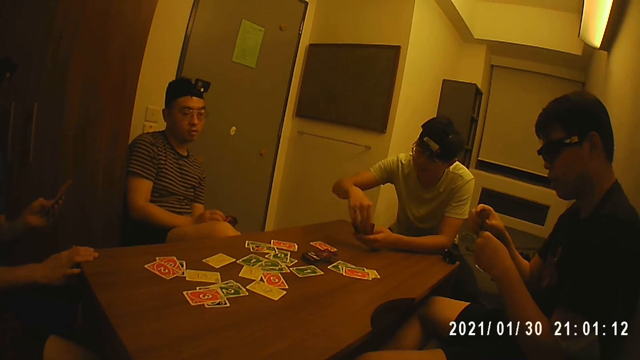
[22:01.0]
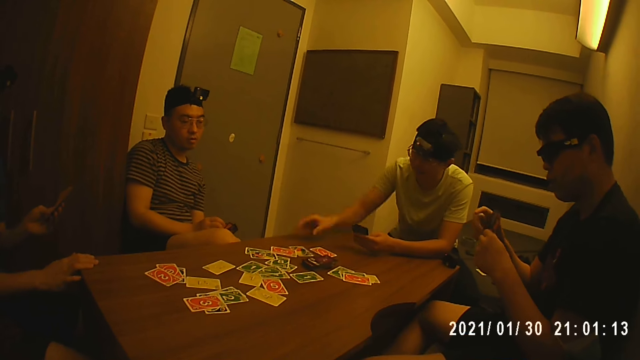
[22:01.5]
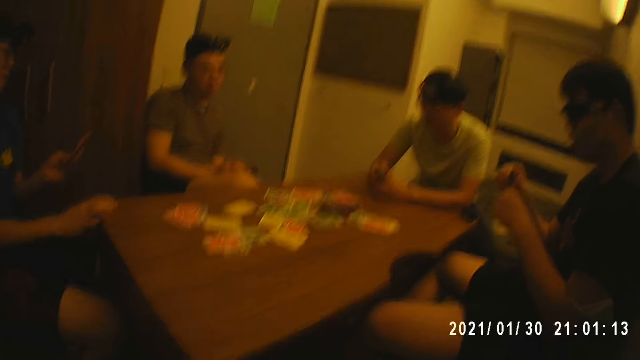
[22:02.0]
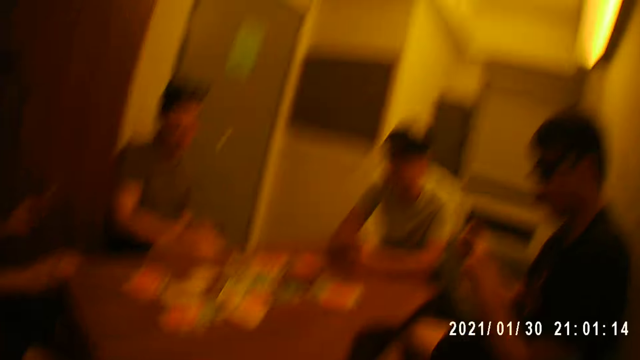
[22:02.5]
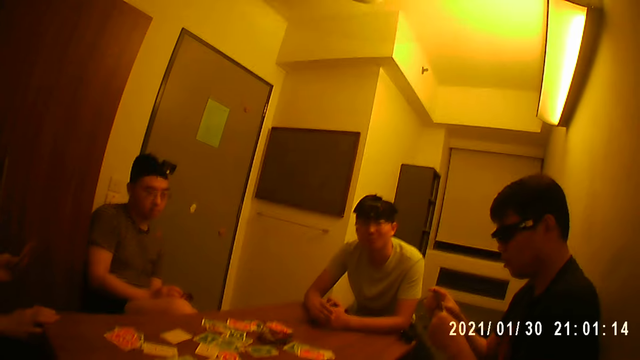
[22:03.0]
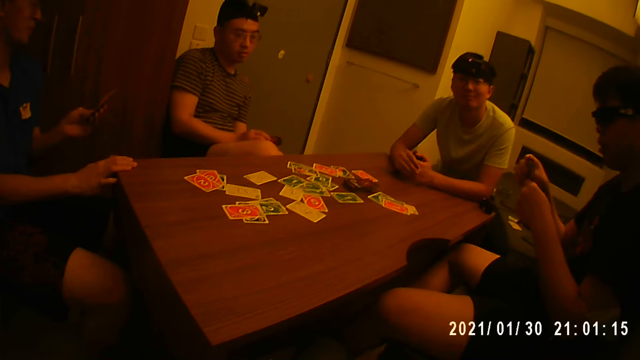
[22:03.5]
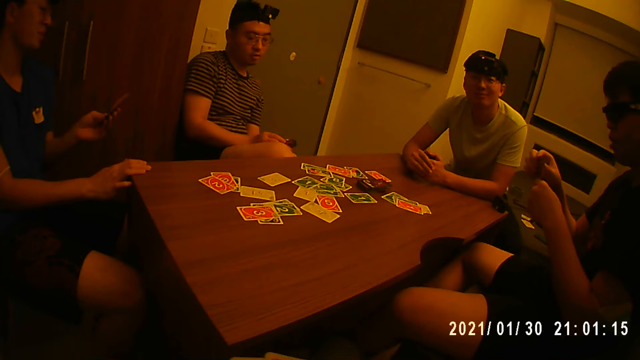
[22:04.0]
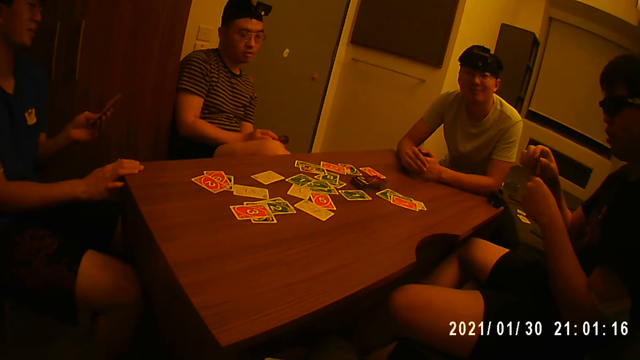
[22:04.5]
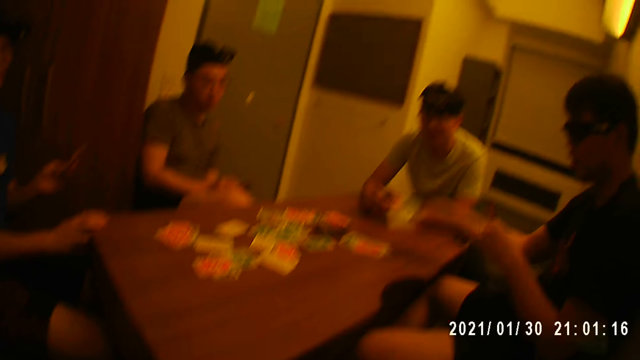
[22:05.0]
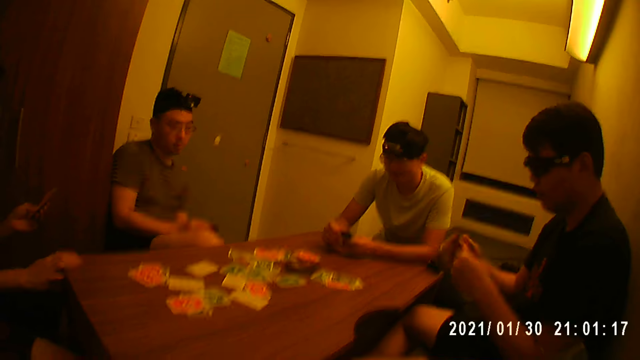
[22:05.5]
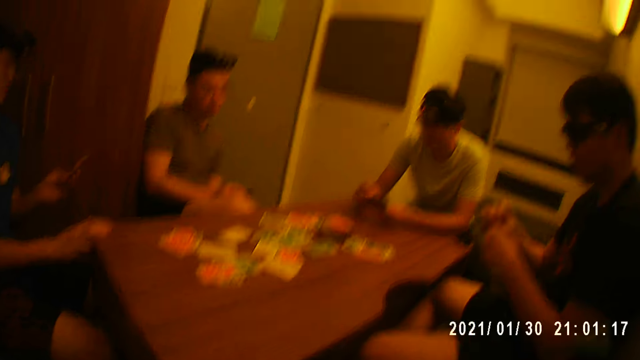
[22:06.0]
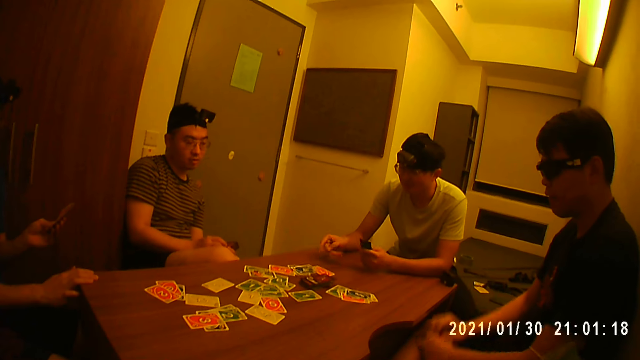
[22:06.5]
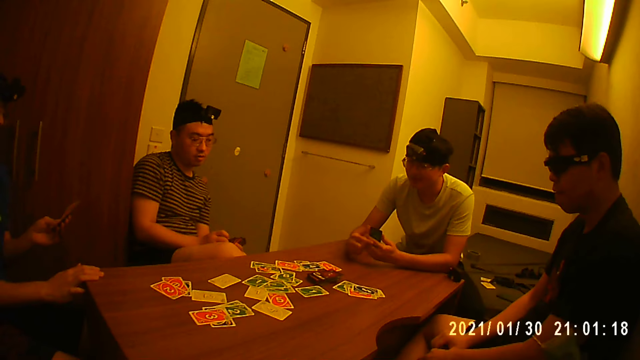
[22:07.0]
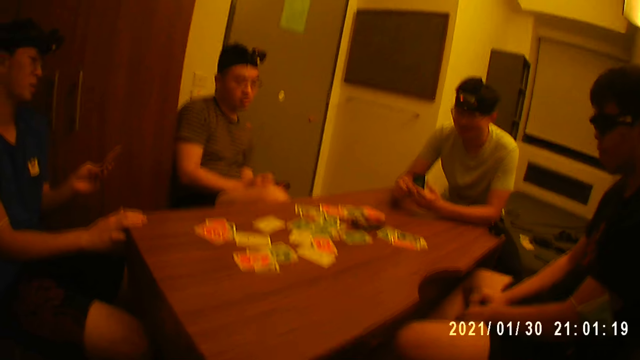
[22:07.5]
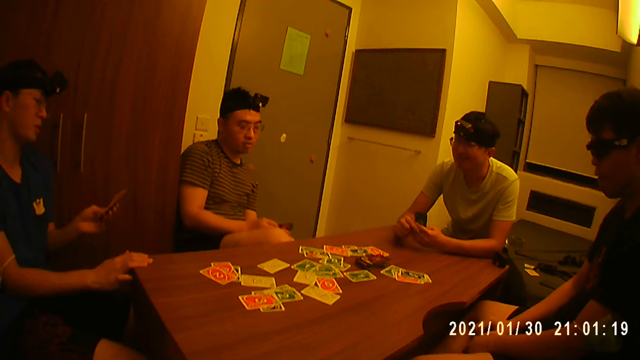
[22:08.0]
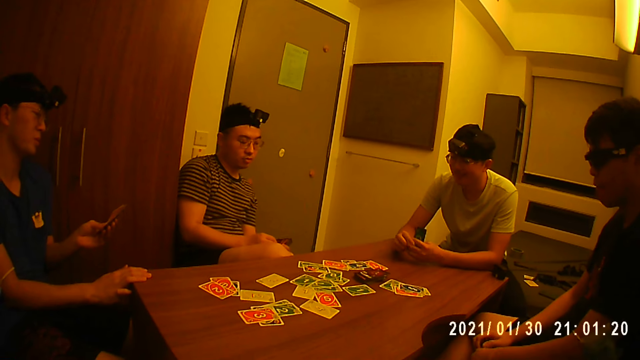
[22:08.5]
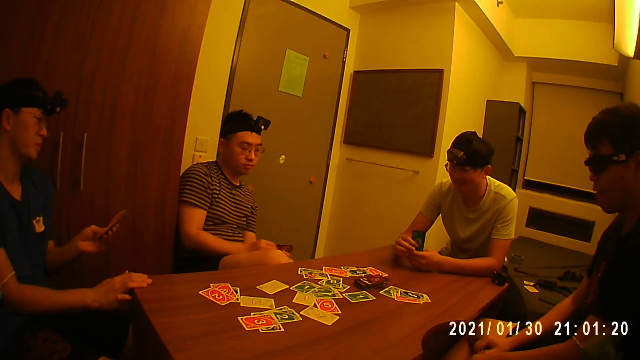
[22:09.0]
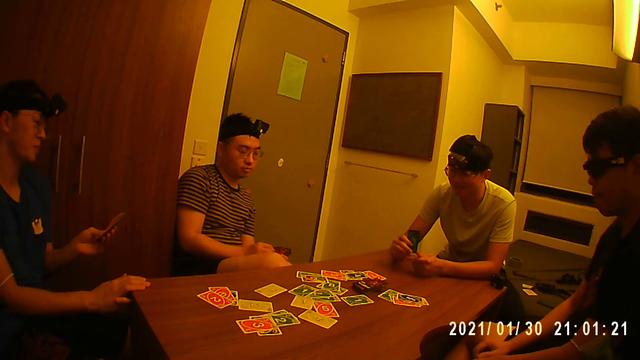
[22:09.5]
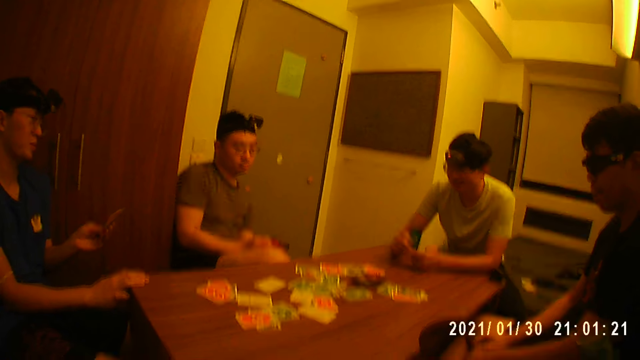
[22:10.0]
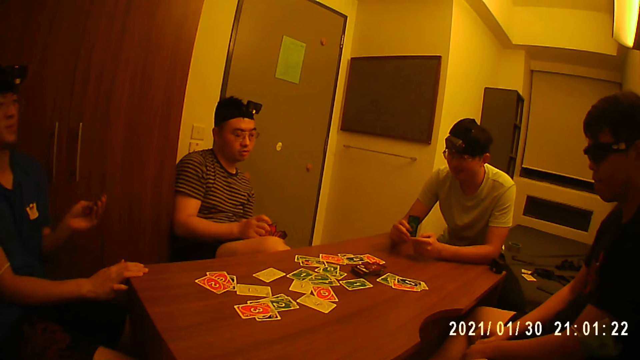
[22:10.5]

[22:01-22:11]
A man holds the cards closer. Another man picks a card from his left hand with his right hand and drops the card in his right hand on the table. The other man holds the cards with both hands and looks at the camera wearer. The first man holds the cards with his left hand and drops a card in his right hand on the table. The first man holds the cards with both hands. The other man holds the cards with his left hand and drops a card in his right hand on the table. The other man holds the cards with both hands. A third man looks at the cards.

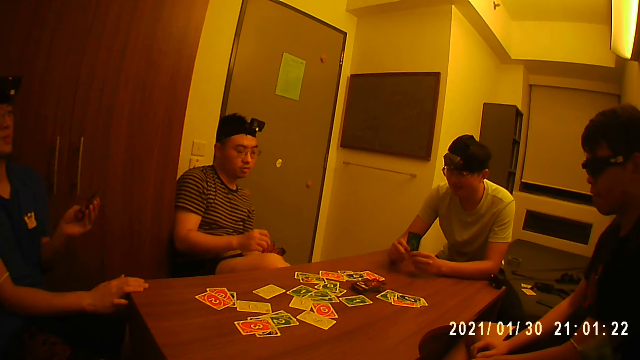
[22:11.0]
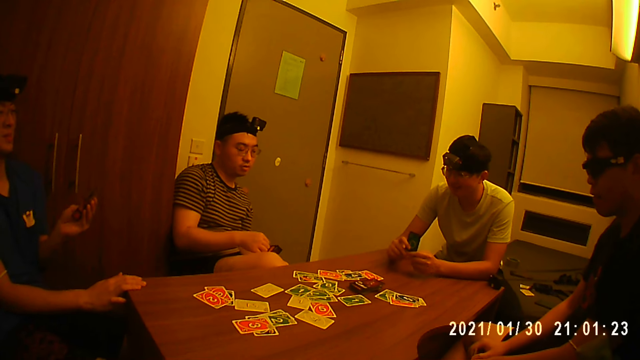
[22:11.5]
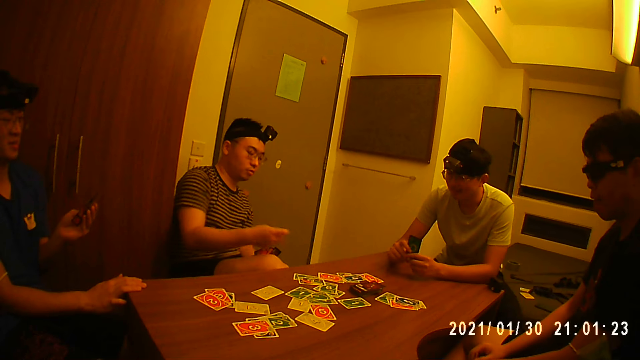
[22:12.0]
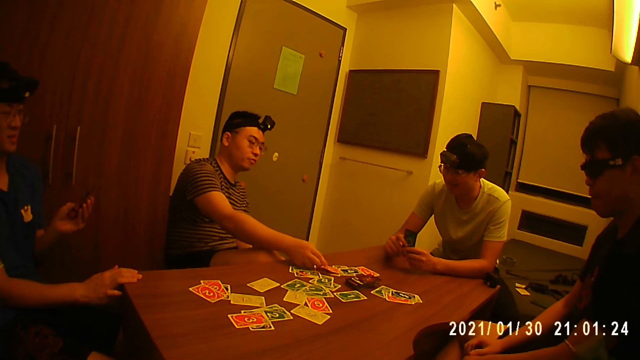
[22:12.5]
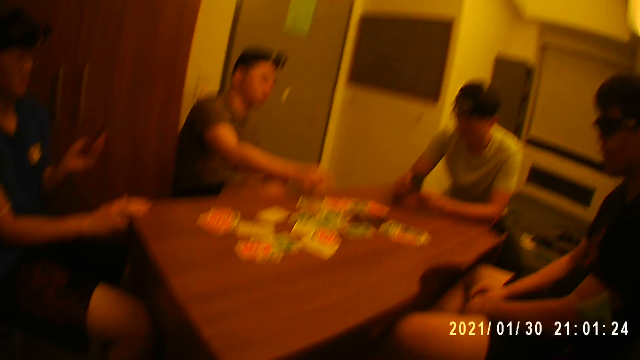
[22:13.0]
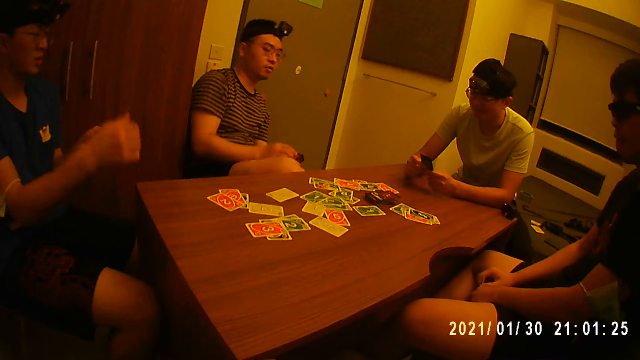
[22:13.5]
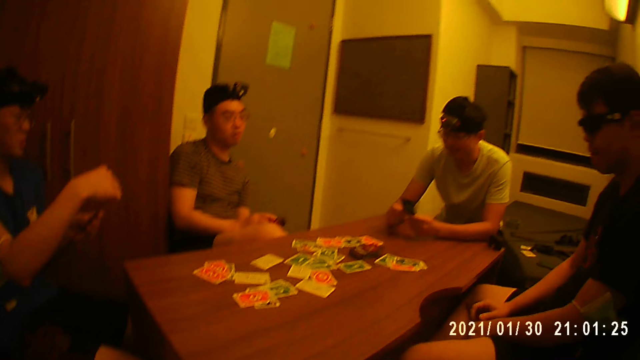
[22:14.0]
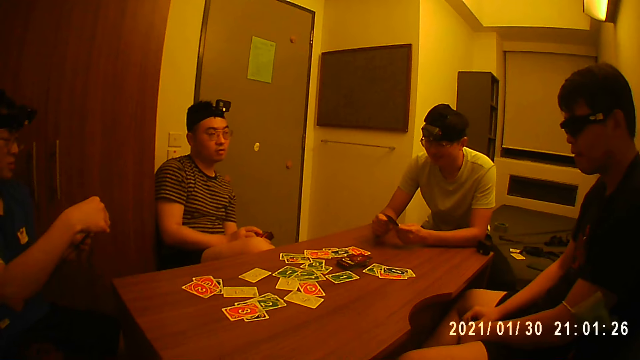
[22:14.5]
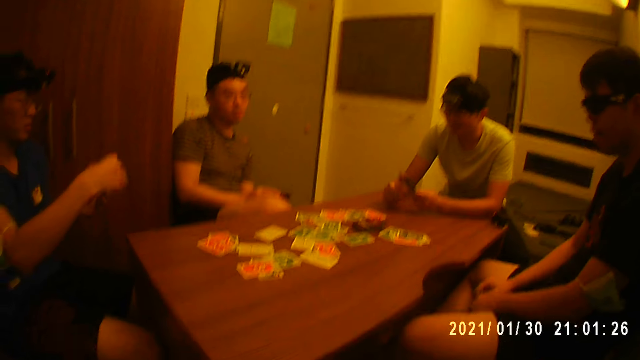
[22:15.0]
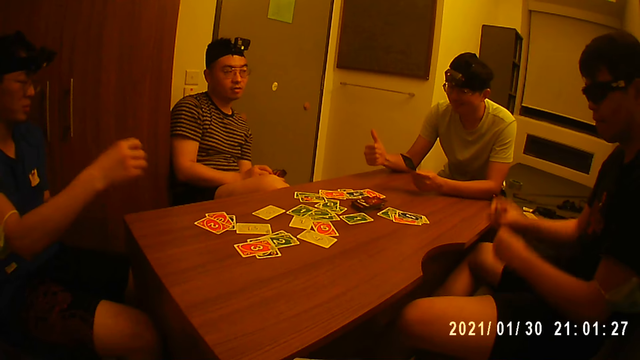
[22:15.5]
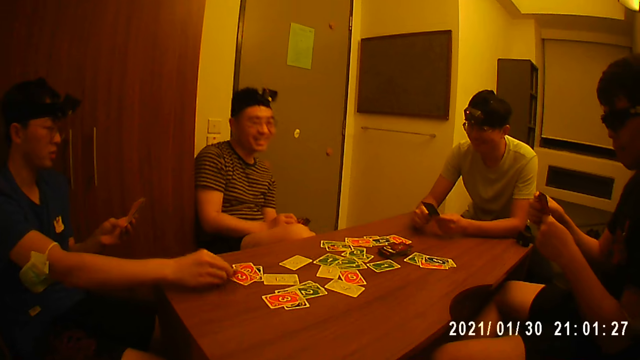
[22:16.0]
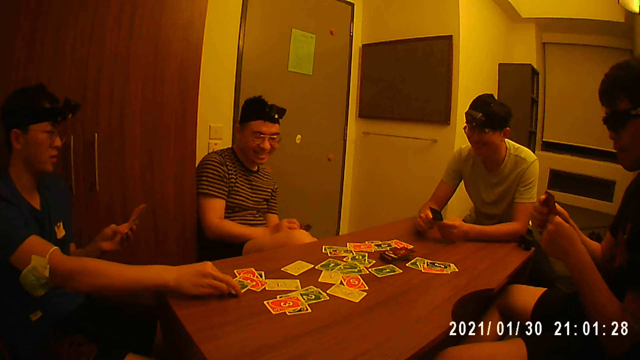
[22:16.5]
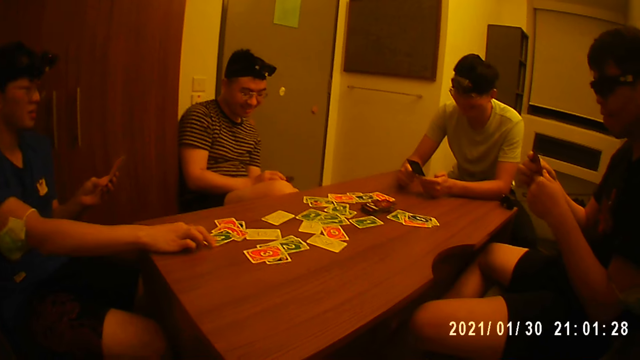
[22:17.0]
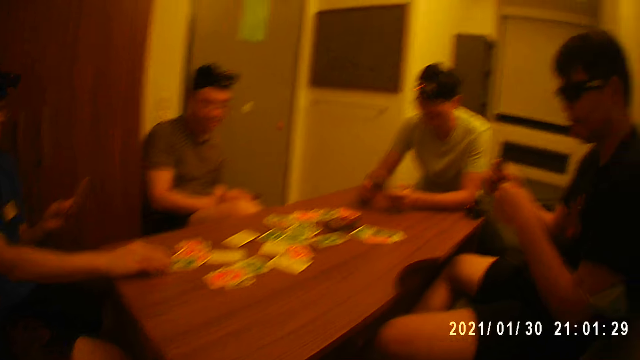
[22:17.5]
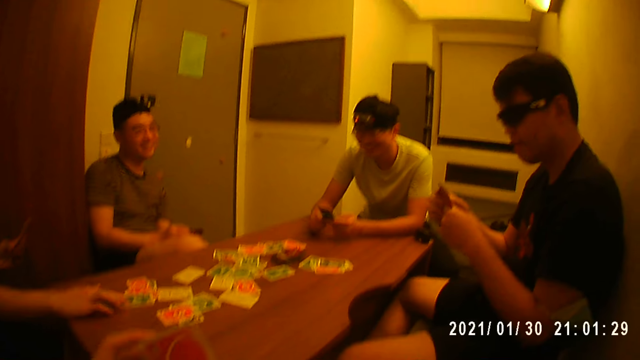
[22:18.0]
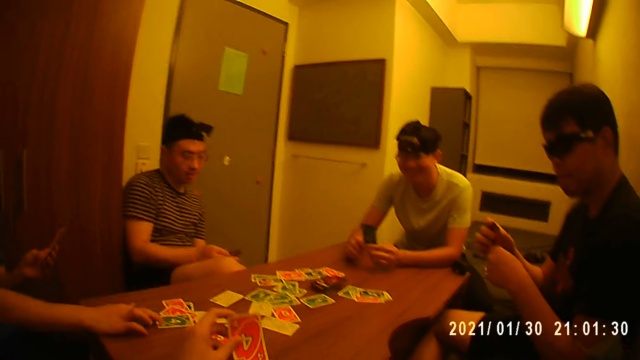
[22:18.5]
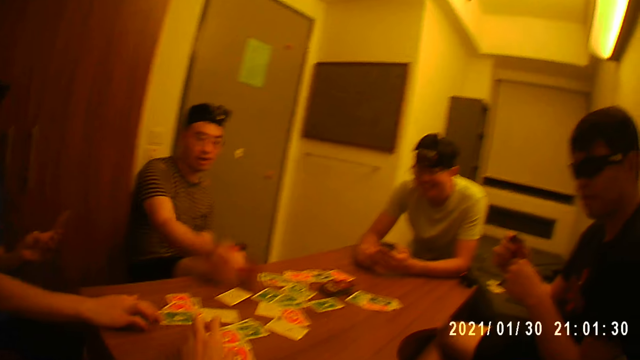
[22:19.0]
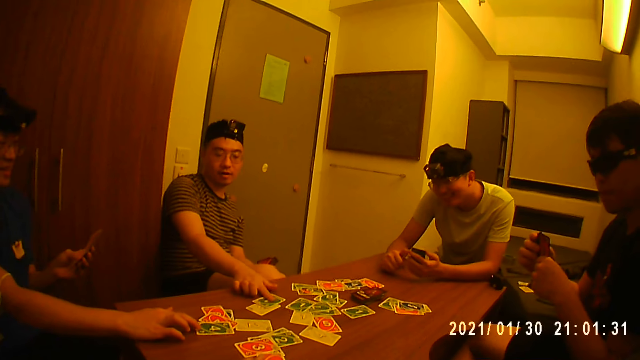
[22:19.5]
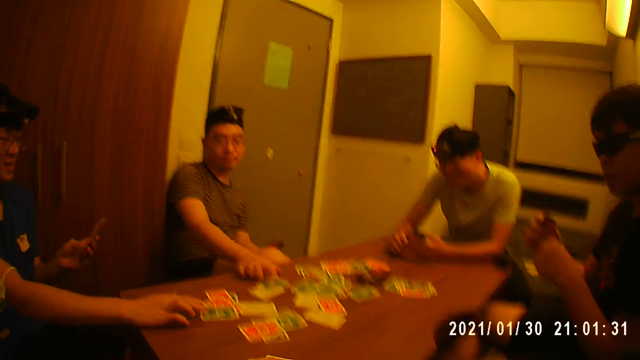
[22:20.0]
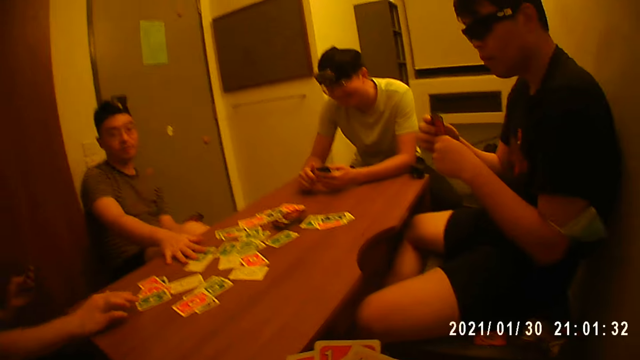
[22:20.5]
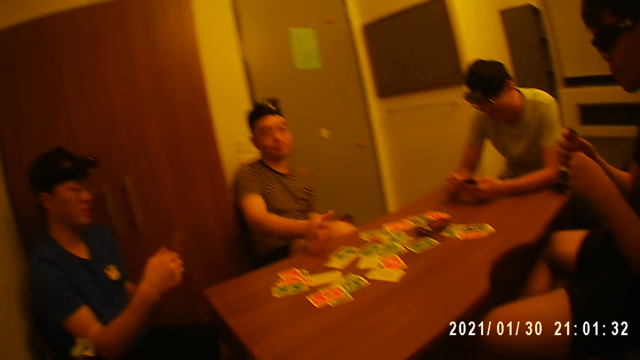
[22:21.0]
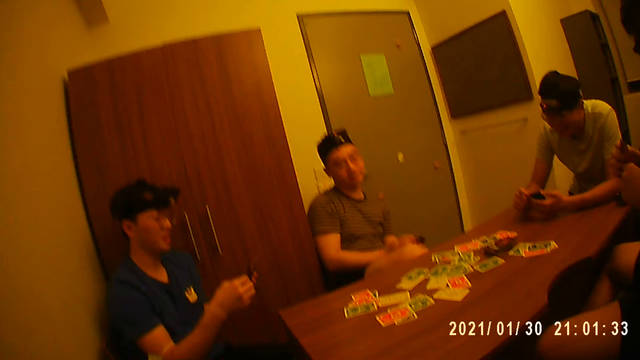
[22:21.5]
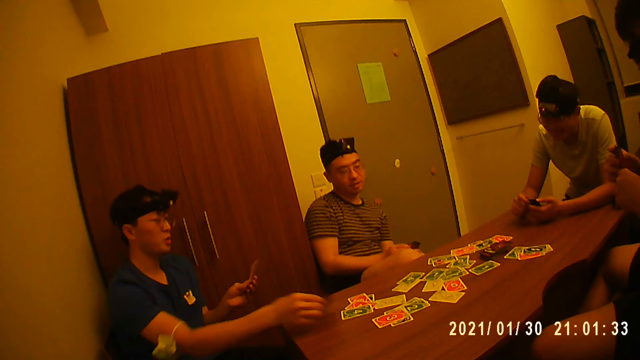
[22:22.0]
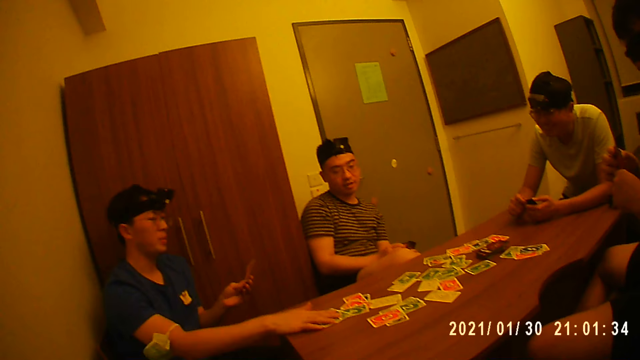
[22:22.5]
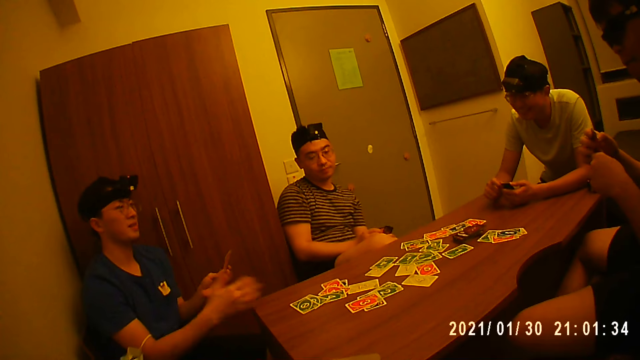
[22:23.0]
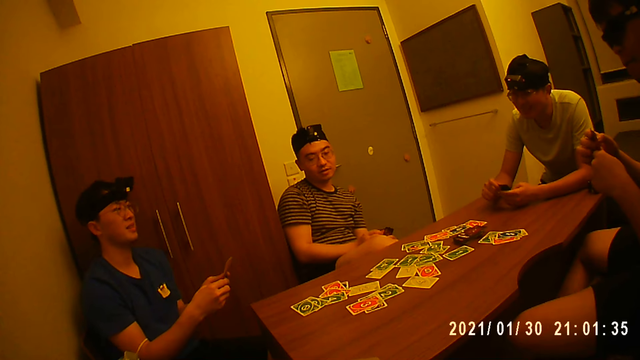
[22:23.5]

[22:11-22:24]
A man picks a card from his left hand with his right hand and drops the card in his right hand on the table. The man places his right hand on his right leg. Another man picks a card from his left hand with his right hand. The other man holds the cards. A third man laughs at the second man. The second man drops the card in his right hand on the table. The camera wearer drops a card in his left hand on the table. The first man picks a card from his left hand with his right hand and drops the card in his right hand on the table. The first man taps his right hand on the card and moves the card on the table with his right hand. The second man picks a card from the left hand and holds the cards with both hands. The second man holds the cards with his left hand and drops a card in his right hand on the table. The second man touches the card with his right hand and holds the cards with both hands.
